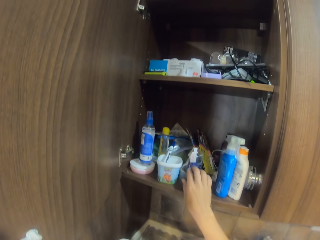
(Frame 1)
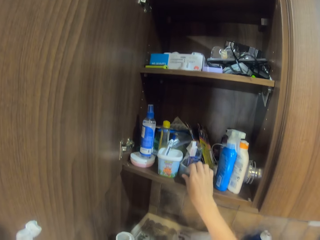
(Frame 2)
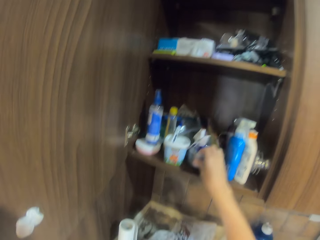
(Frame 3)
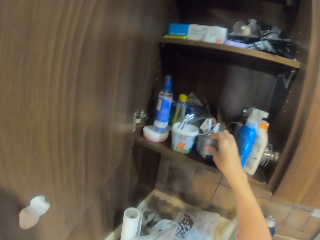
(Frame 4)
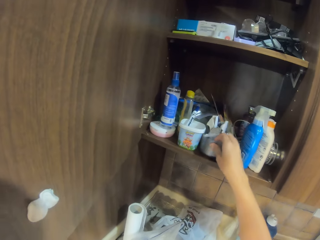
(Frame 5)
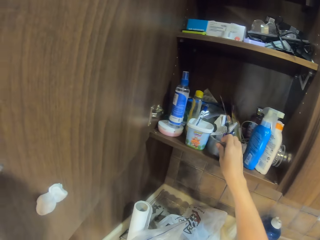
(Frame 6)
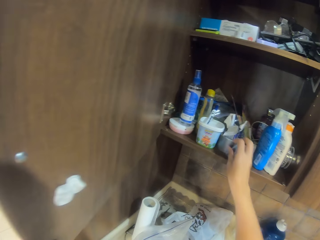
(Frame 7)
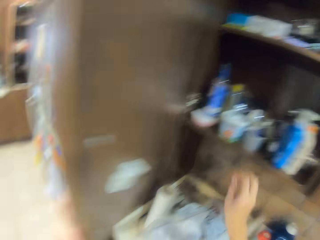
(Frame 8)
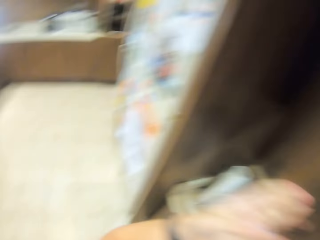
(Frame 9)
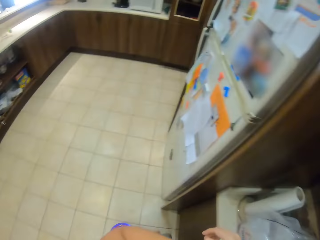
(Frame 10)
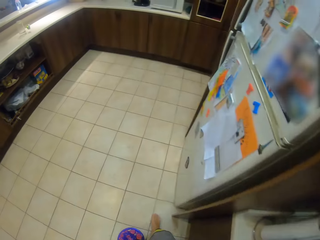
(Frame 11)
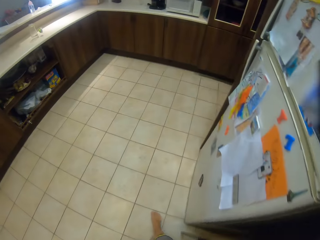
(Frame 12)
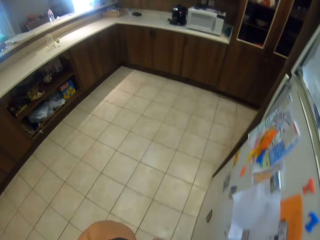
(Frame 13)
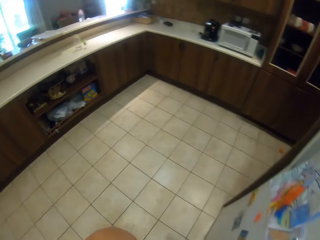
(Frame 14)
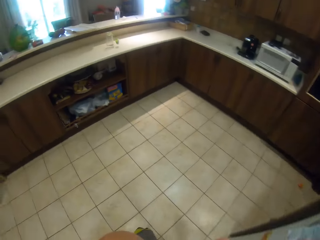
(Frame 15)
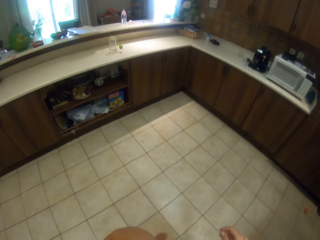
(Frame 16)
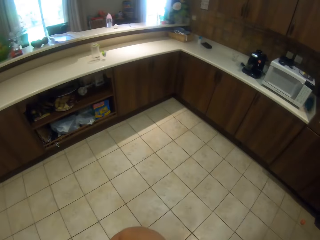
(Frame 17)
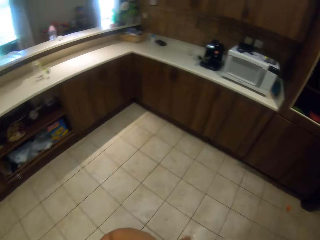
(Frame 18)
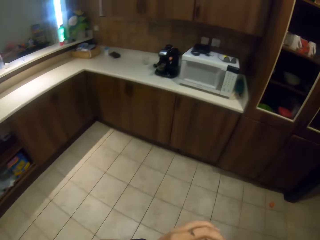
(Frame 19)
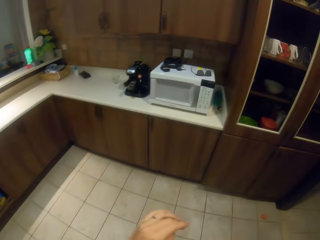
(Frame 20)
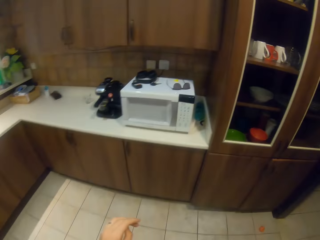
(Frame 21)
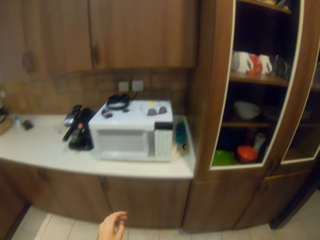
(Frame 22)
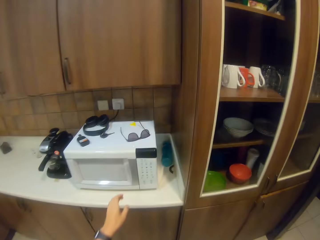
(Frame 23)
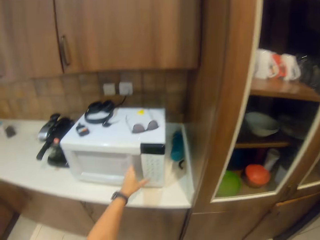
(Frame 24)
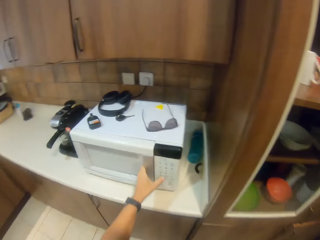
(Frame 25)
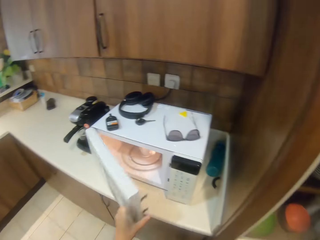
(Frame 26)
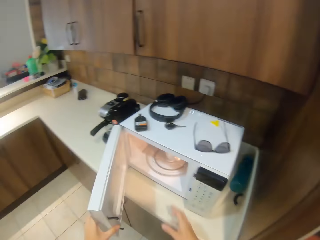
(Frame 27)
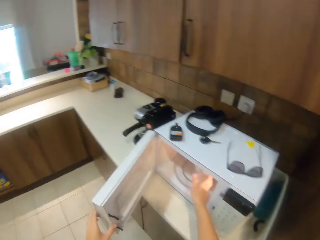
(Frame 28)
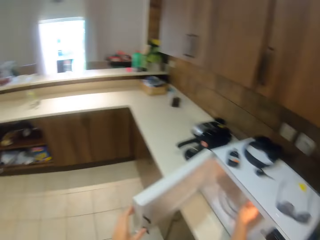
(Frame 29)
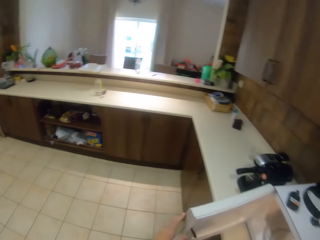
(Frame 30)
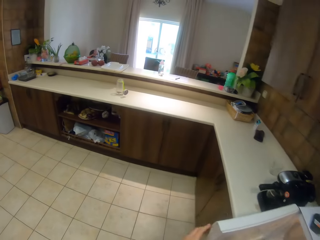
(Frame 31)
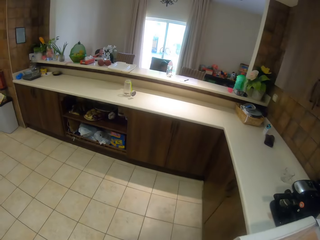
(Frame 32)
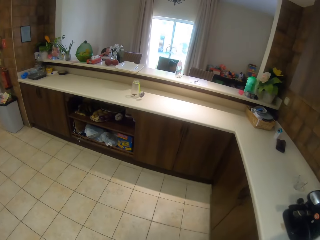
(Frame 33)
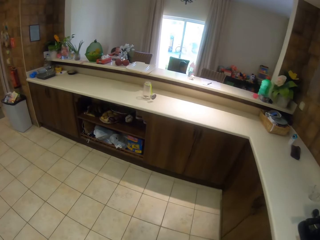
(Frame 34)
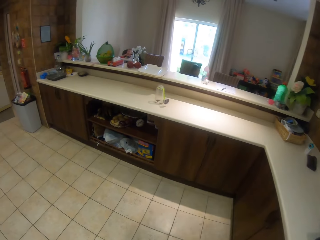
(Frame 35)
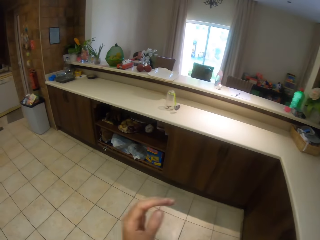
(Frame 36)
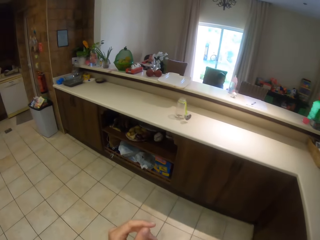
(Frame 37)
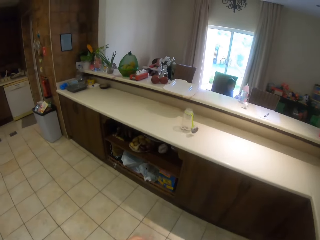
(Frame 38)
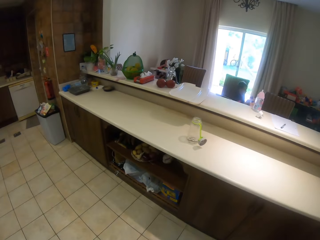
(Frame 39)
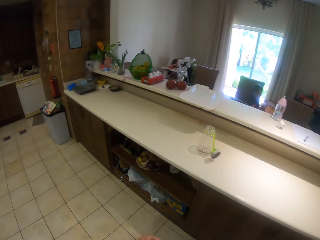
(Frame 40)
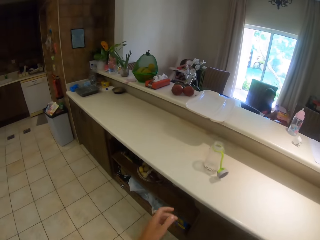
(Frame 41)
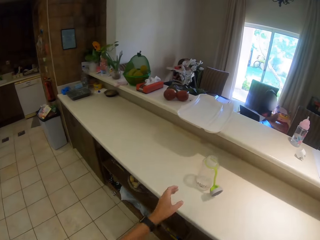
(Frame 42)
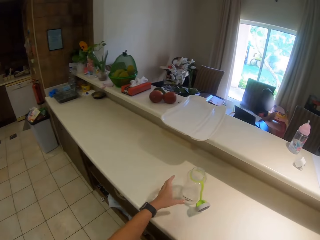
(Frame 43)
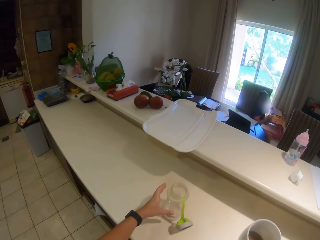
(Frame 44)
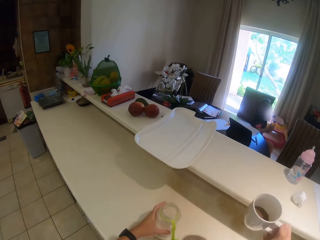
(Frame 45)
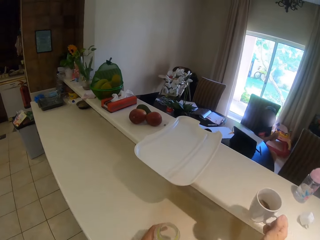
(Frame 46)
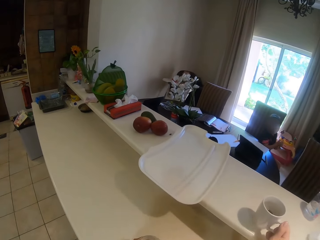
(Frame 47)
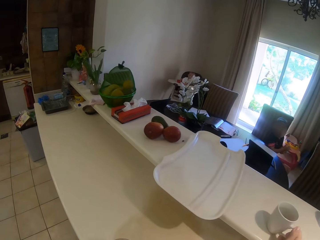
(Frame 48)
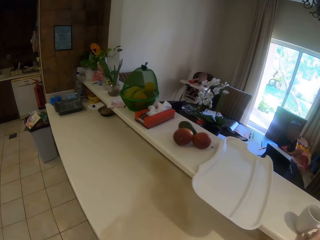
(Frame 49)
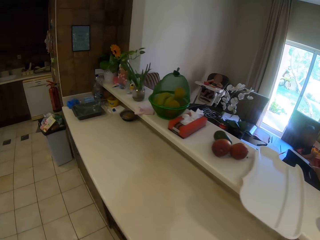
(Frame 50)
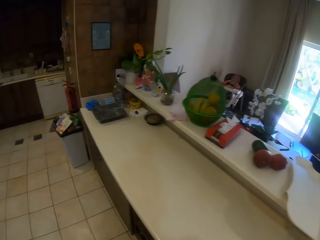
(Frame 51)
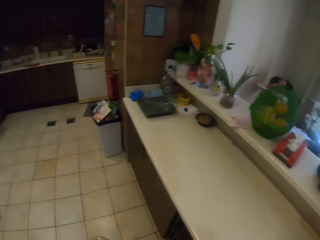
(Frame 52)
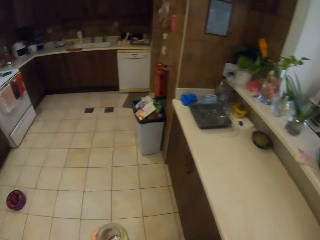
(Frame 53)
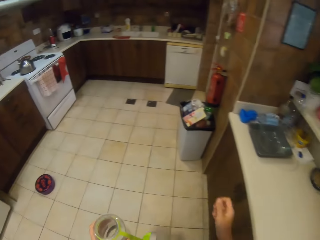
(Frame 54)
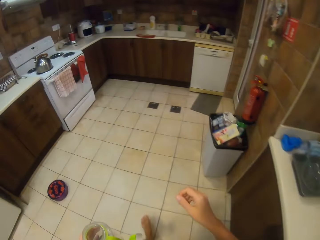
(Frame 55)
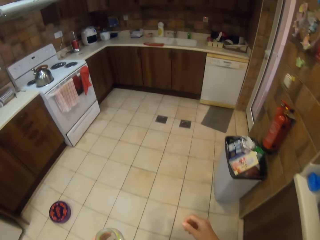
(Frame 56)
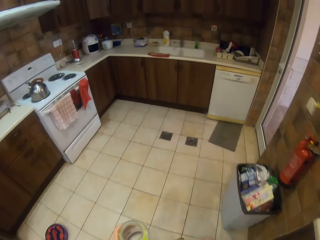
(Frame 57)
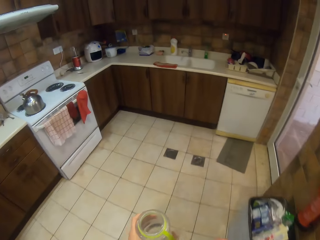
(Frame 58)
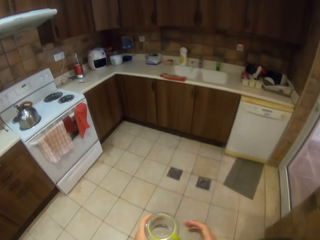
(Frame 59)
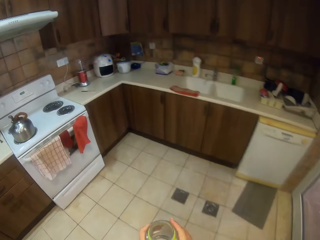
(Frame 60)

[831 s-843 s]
The camera wearer holds the container. They close the cabinet, walk away from the cabinet. They open the microwave, remove the cup from the microwave, walk away from the microwave. They hold the bottle. They put the cup on the shelf. They walk away, walk around the kitchen.

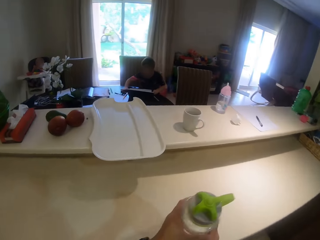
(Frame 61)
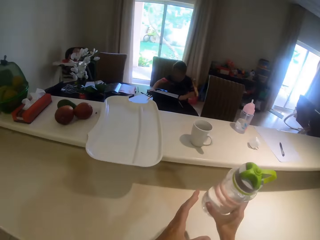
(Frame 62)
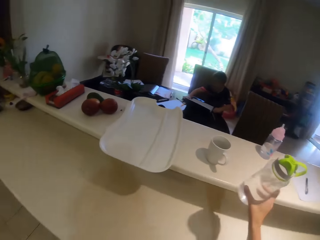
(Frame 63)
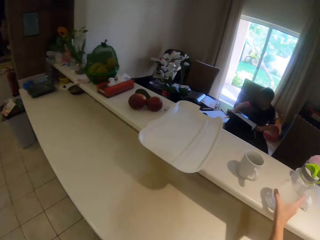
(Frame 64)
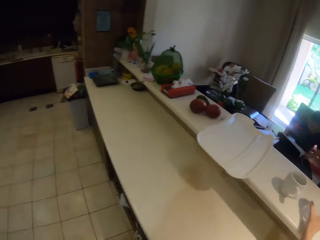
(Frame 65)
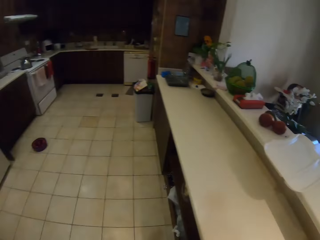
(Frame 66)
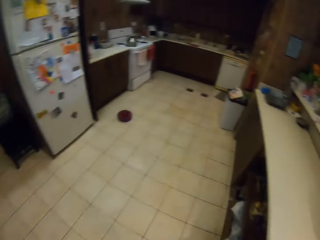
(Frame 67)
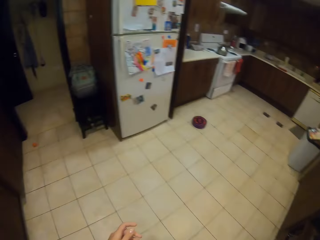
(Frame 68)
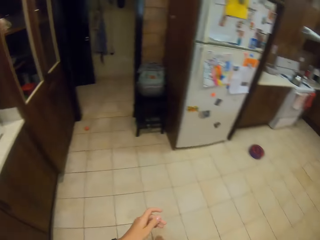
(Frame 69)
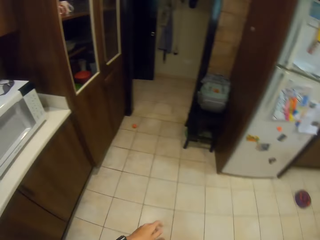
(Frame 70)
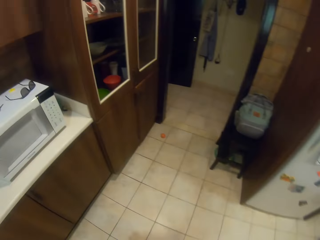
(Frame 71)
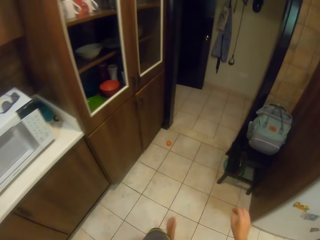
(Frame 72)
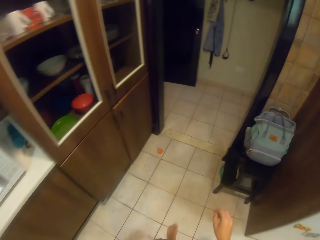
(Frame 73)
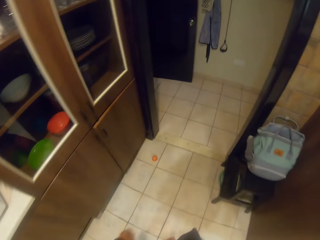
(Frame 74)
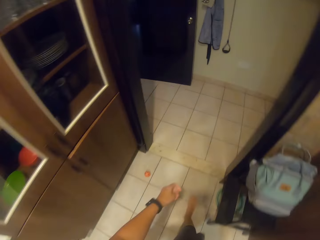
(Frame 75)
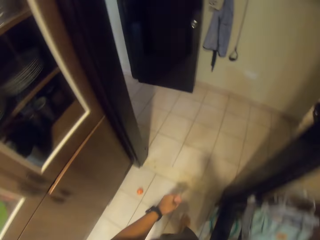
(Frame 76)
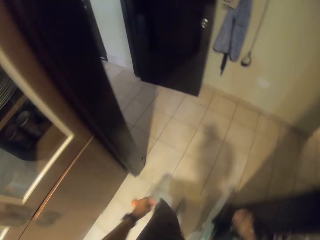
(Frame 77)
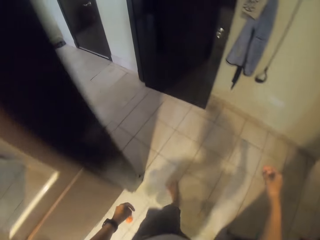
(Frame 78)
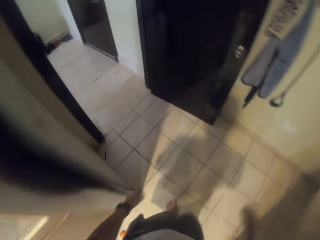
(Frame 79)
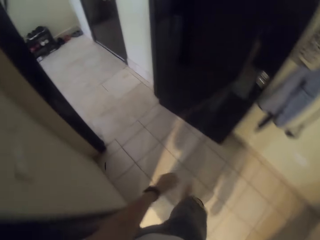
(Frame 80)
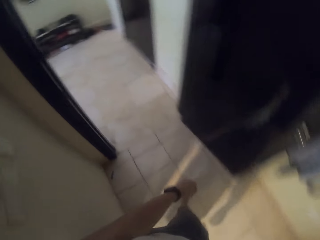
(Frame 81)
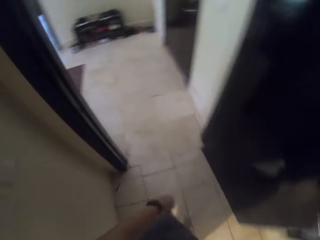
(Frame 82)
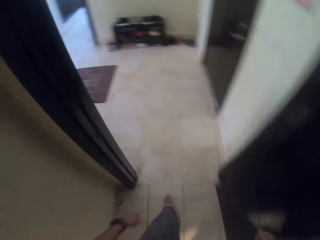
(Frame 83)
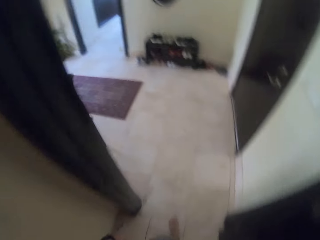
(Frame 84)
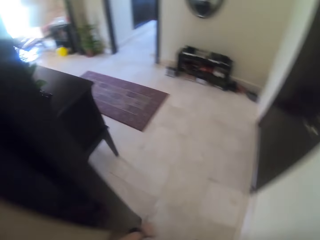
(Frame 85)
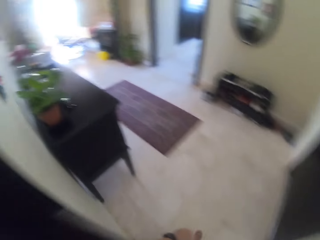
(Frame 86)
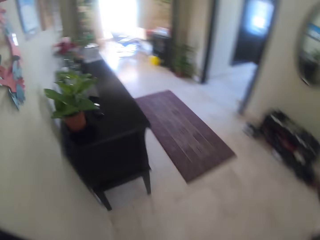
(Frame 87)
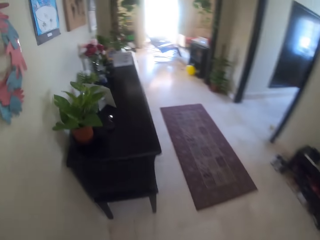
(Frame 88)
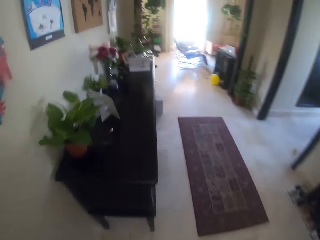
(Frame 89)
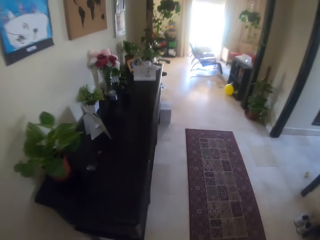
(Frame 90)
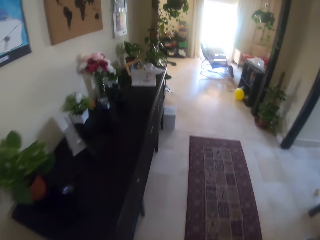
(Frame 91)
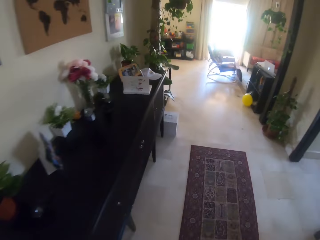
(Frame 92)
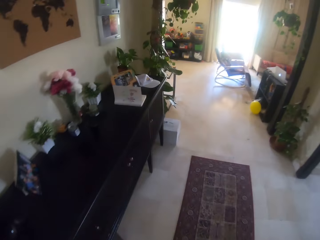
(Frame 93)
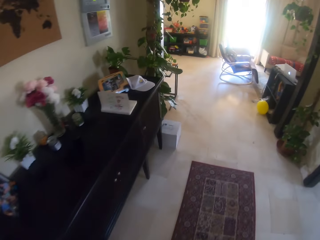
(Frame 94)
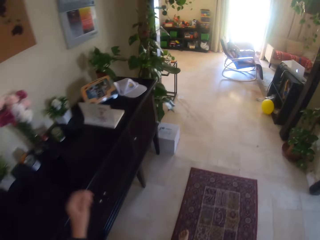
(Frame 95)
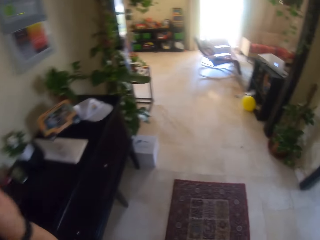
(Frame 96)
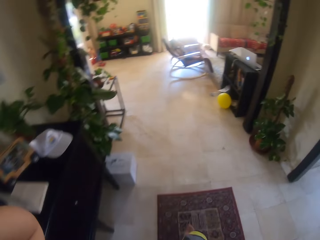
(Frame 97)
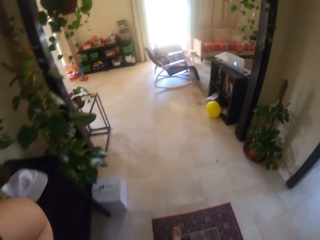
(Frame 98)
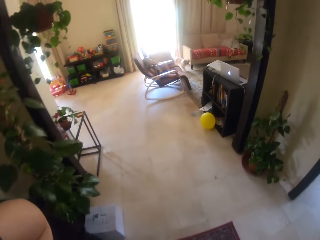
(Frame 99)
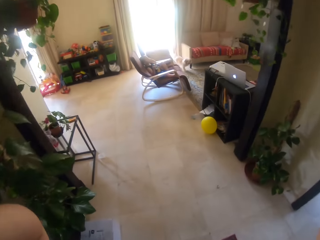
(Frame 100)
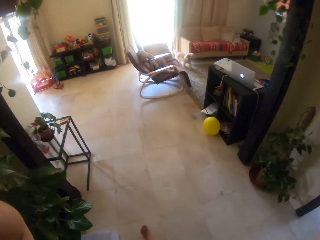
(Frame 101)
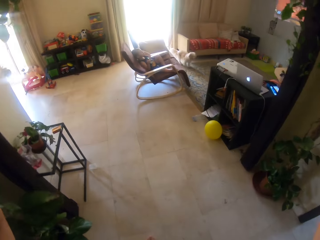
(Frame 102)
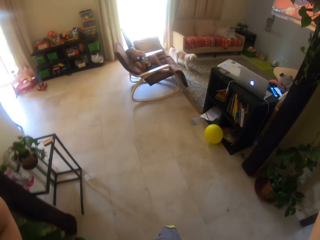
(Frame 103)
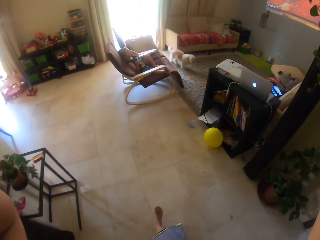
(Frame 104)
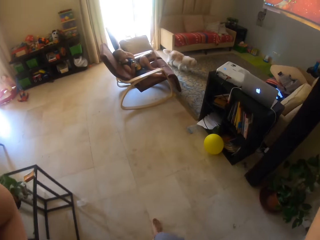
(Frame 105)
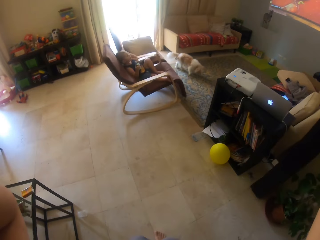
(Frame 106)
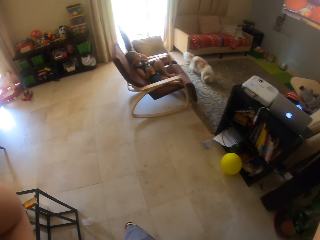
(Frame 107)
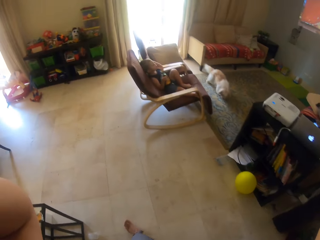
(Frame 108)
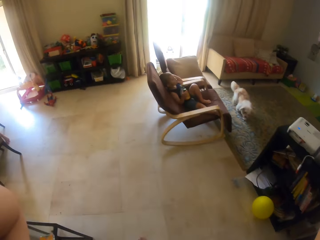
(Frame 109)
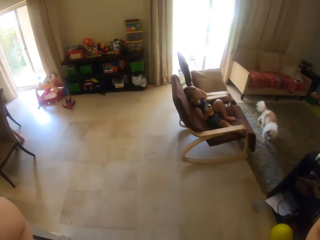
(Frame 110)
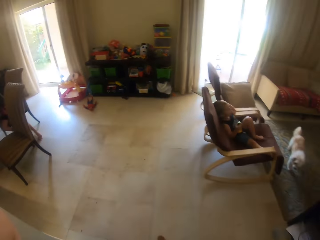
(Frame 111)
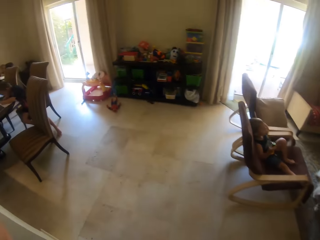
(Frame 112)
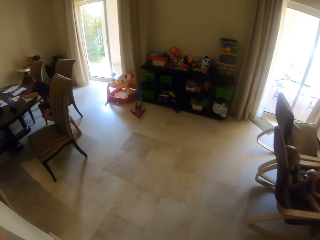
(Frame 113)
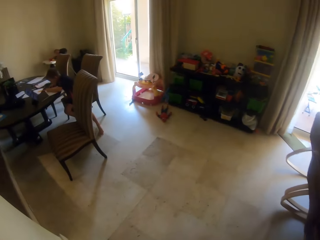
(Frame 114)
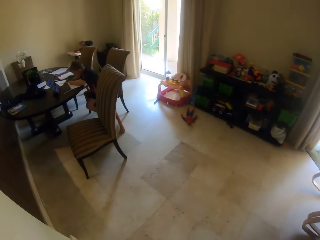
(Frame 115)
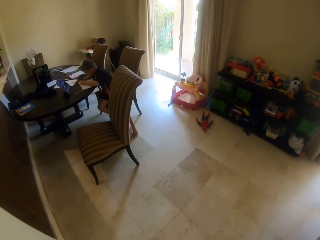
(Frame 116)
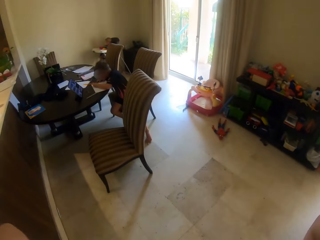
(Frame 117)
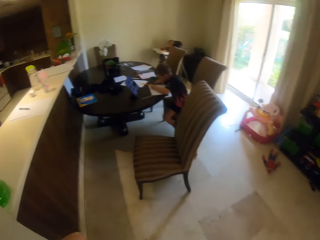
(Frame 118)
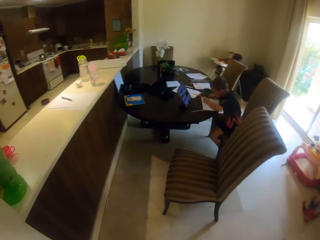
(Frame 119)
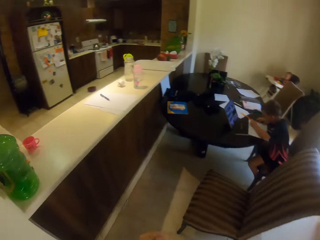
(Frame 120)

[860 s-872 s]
The camera wearer puts down the bottle. He puts a mug on the shelf. He walks around the kitchen, walks away. He walks out of the kitchen, walks along the corridor. He lifts his hand. He talks to a child. The child watches the TV.
